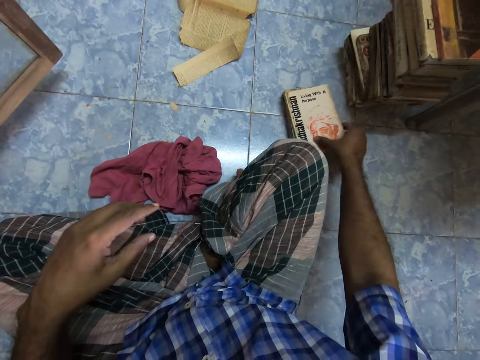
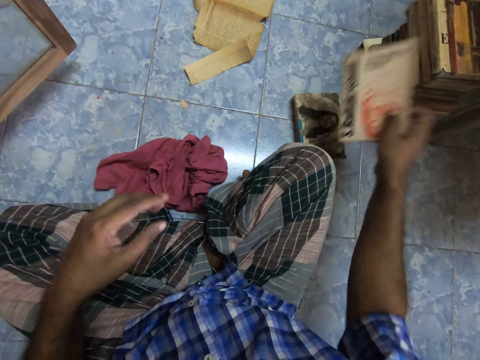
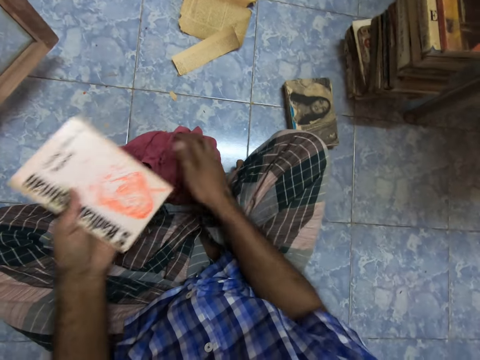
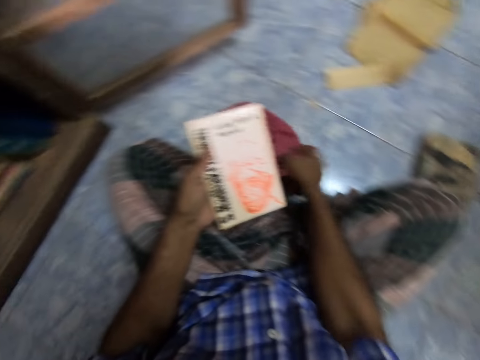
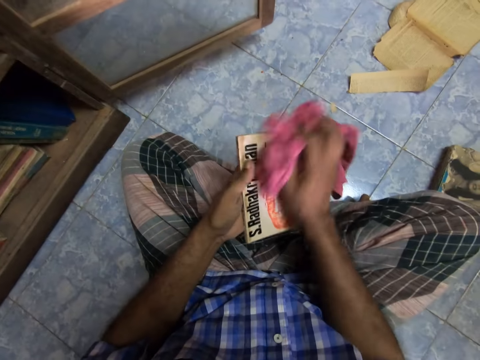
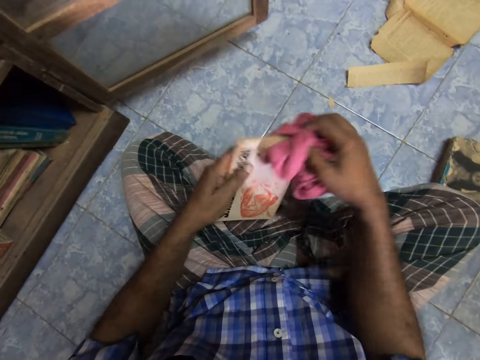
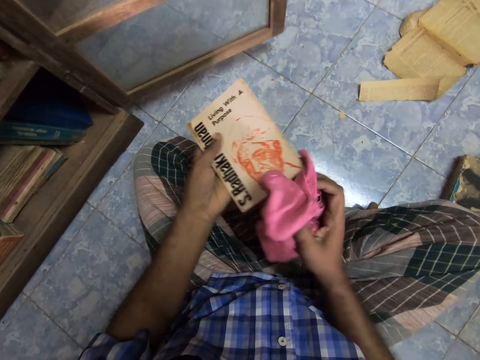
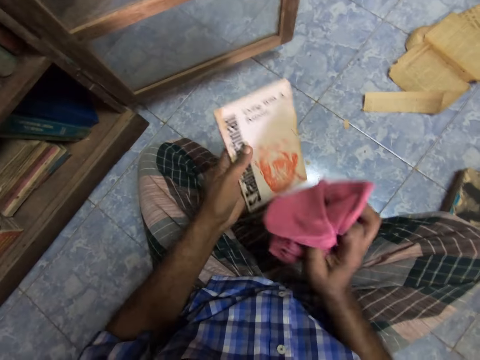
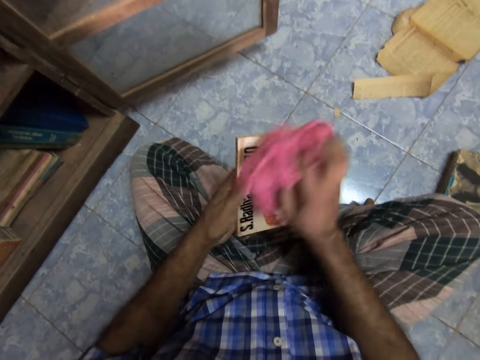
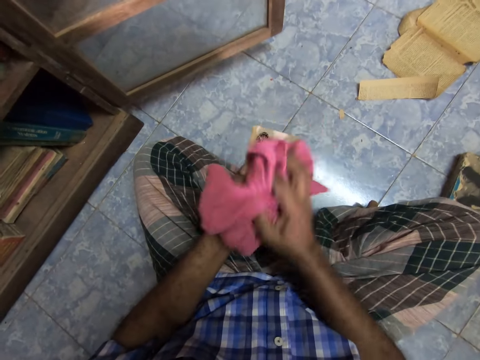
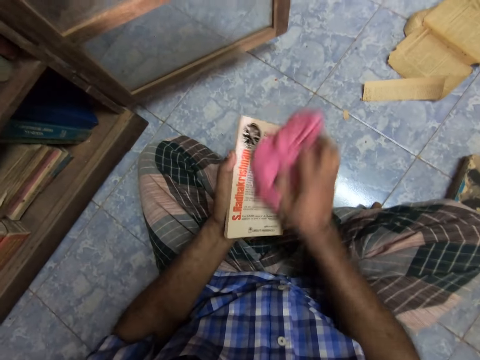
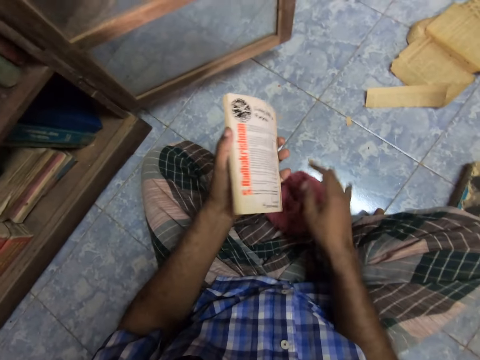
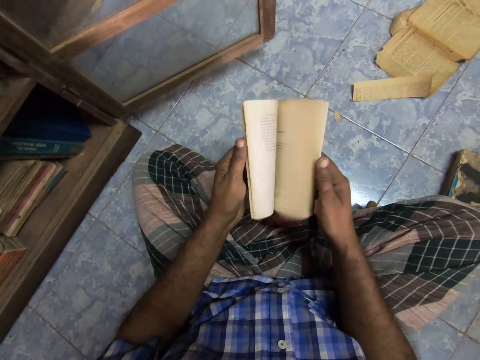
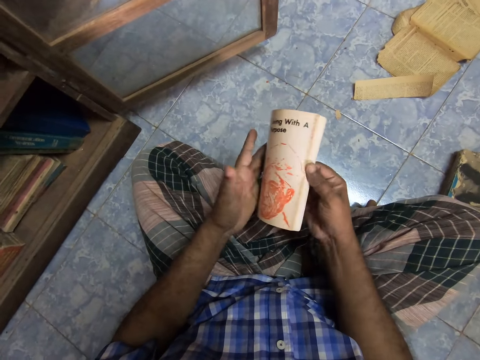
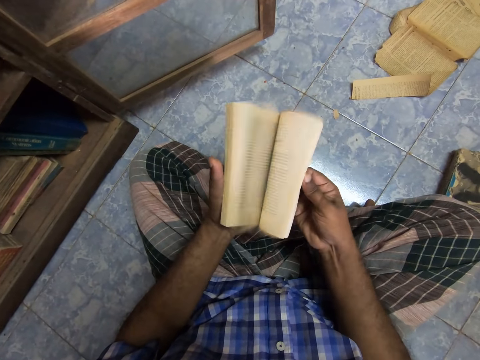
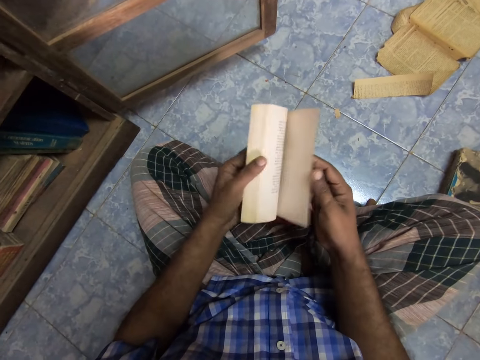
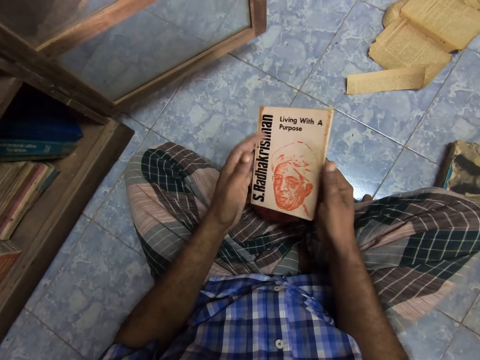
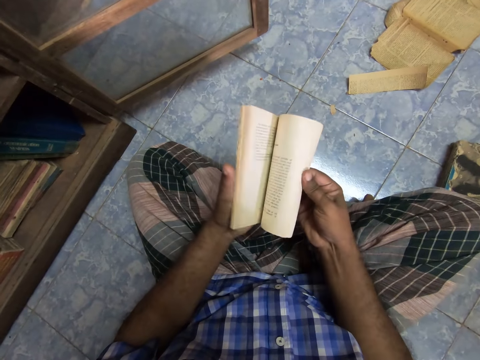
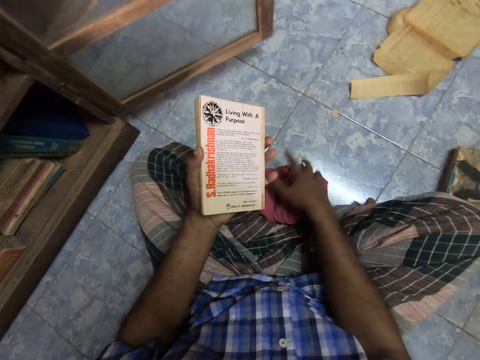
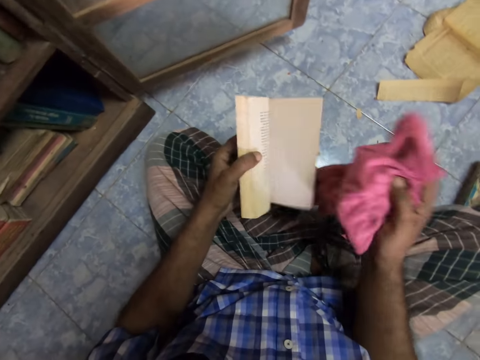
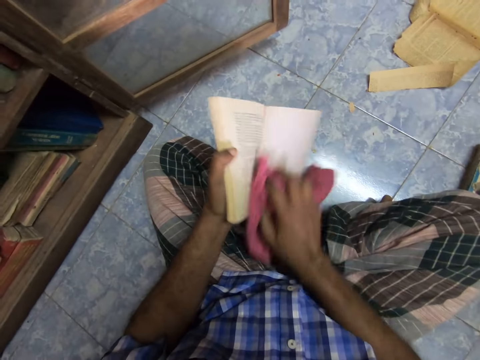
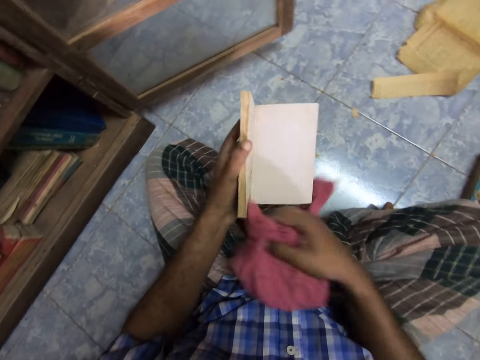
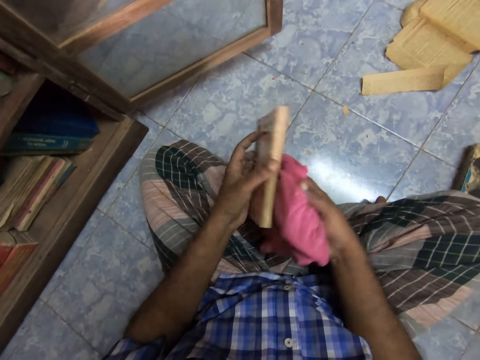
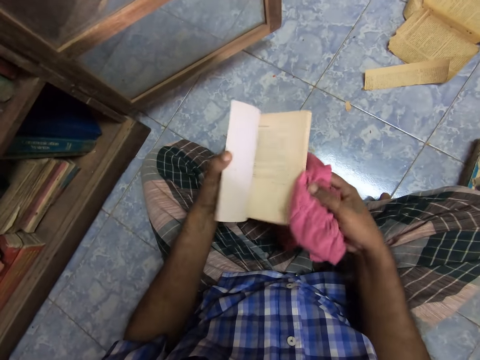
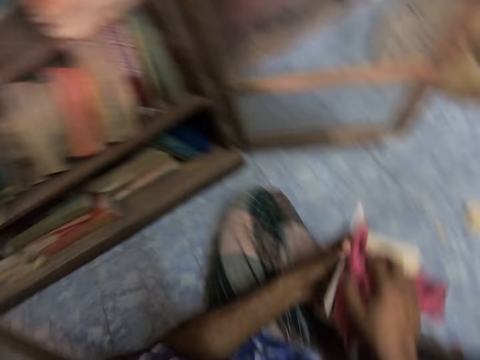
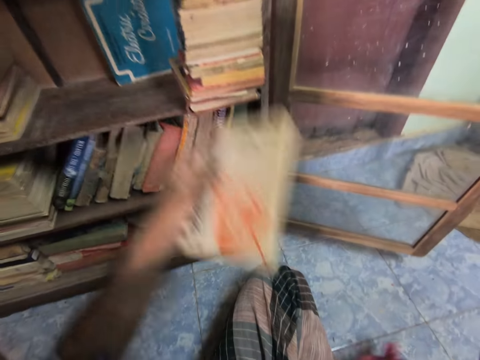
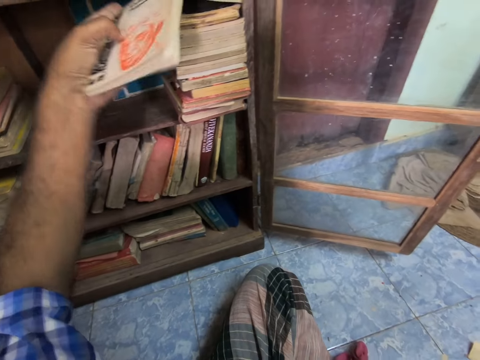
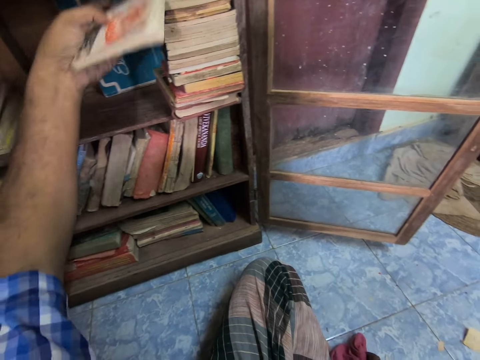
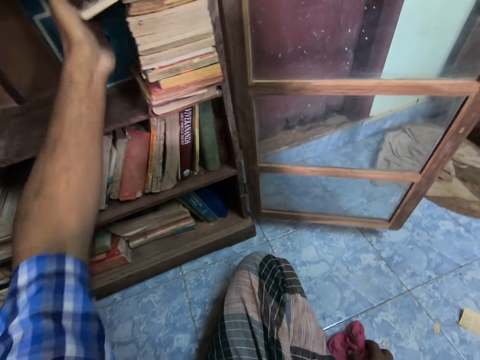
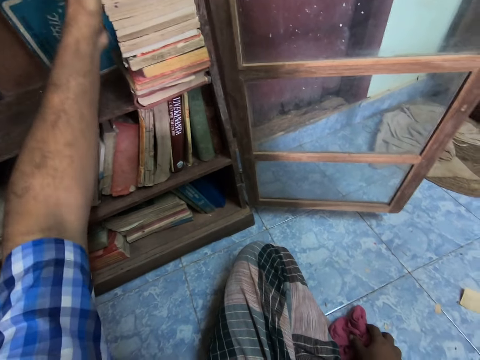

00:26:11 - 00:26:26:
The camera wearer picks up a book. They pick up a rag cloth from the floor. They wipe the book with the rag cloth. They wipe it again. They put the rag cloth on the floor. They flip pages of the book. They open the book. They flip pages of the book again. They pick up the rag cloth. They wipe the book with the rag cloth. They look around. They arrange the book in the cabinet.

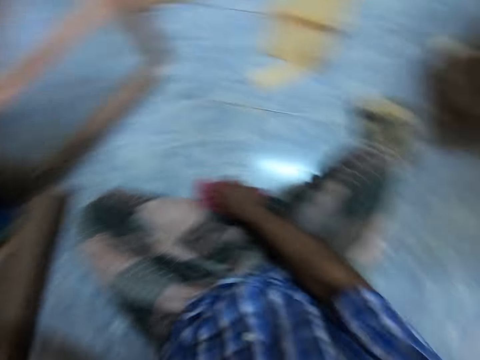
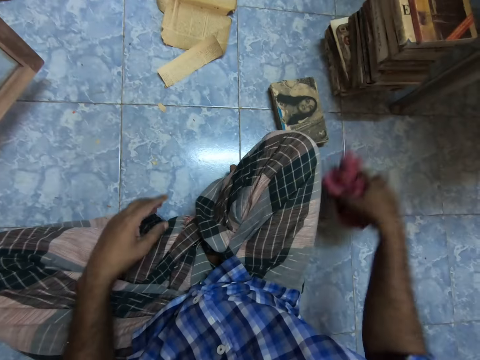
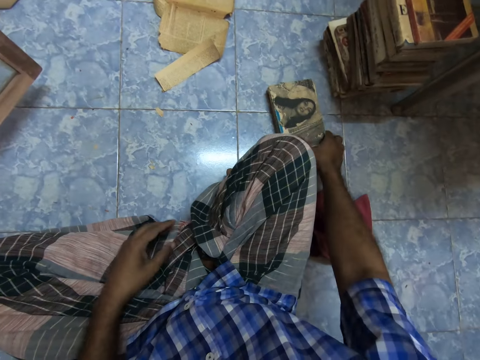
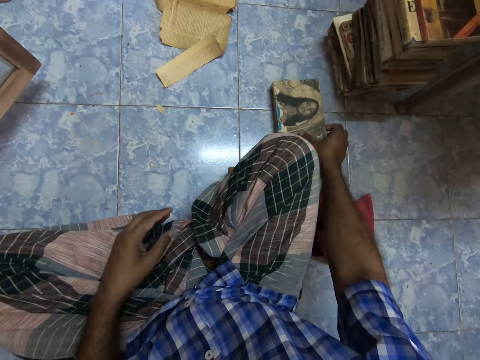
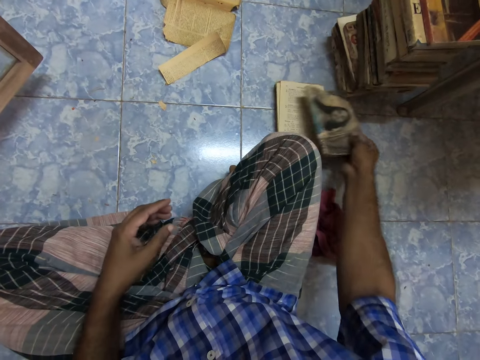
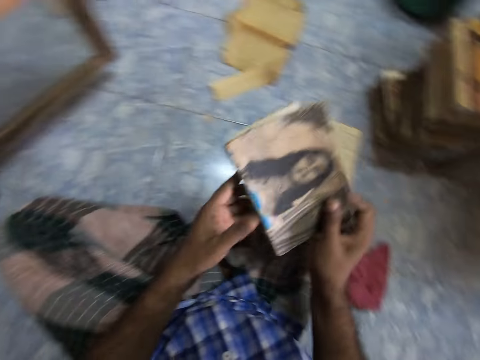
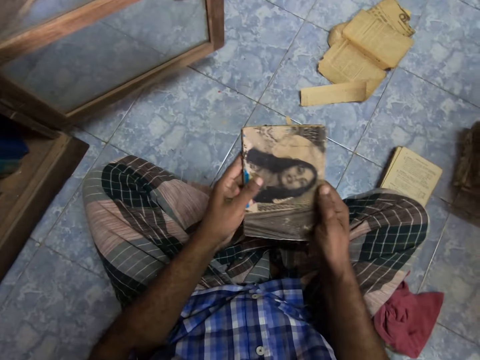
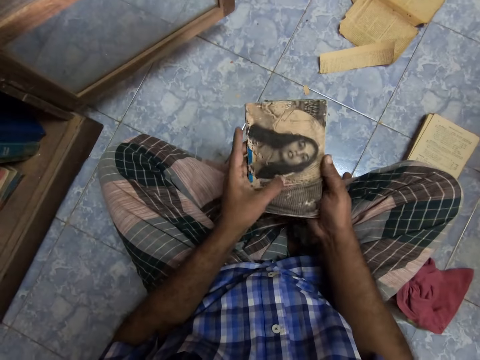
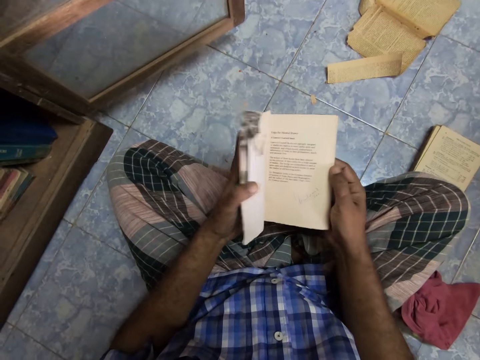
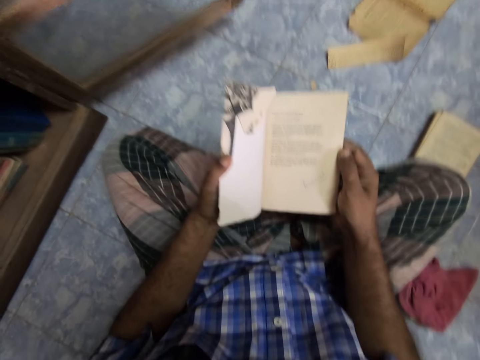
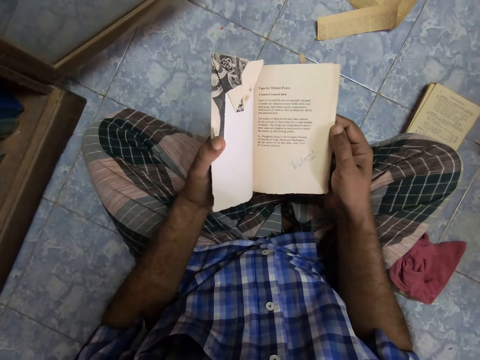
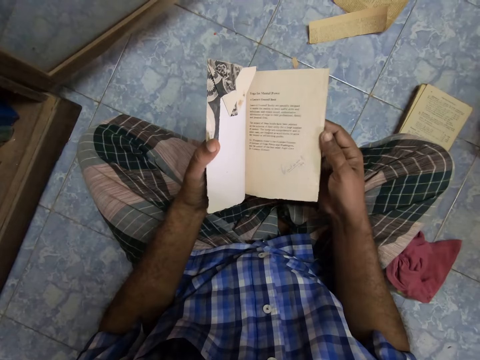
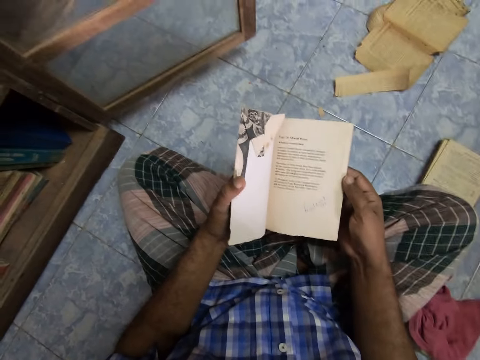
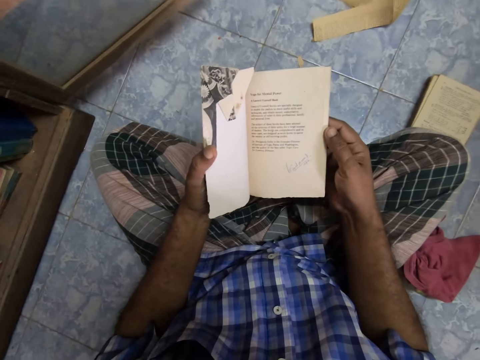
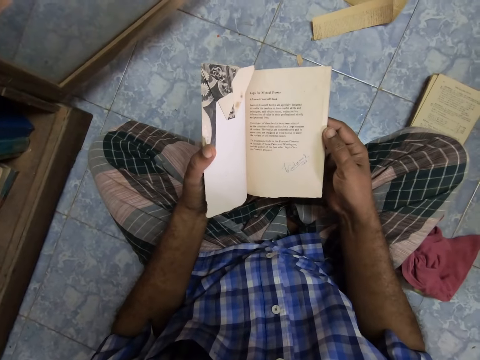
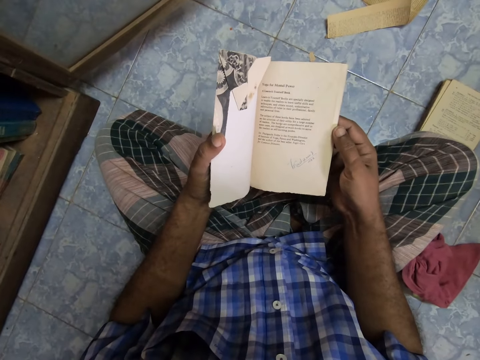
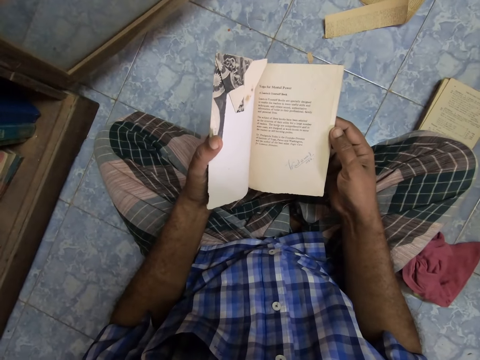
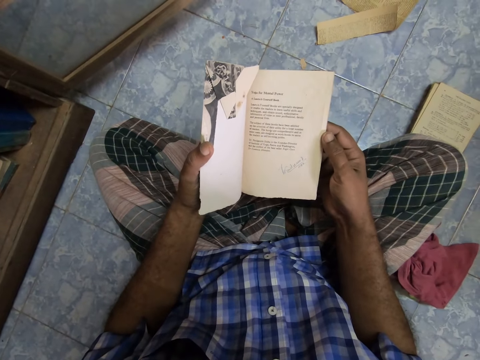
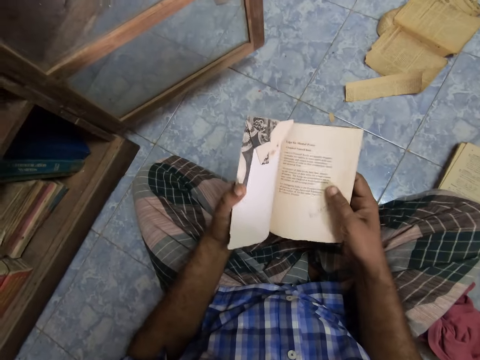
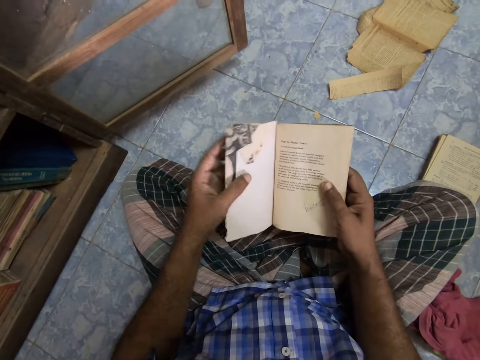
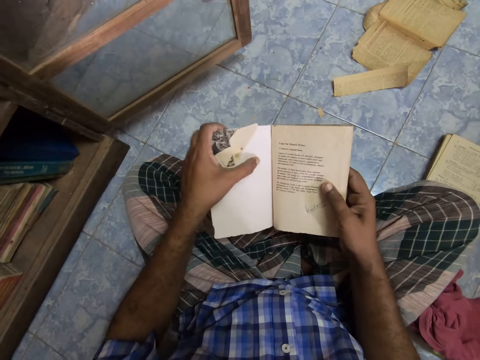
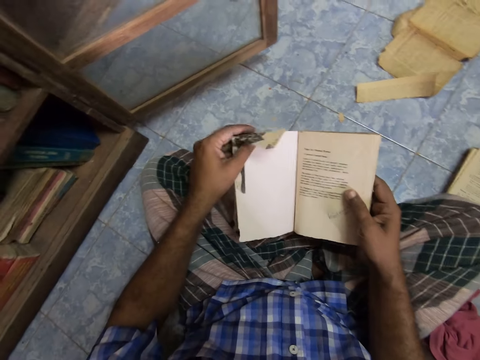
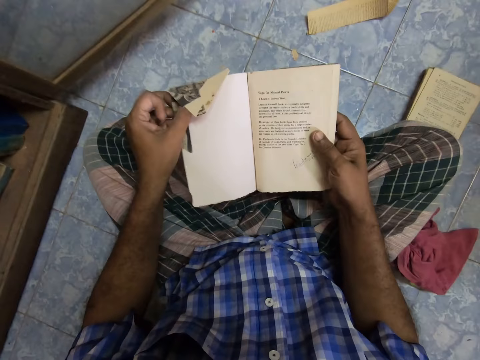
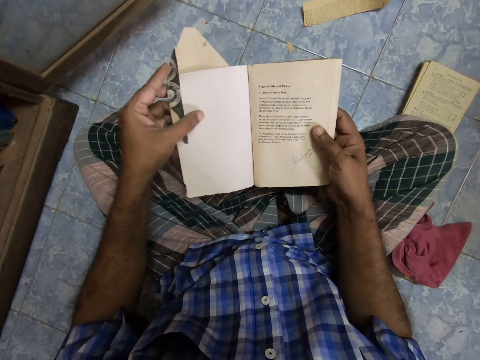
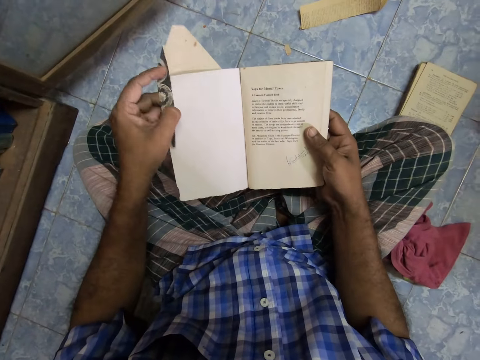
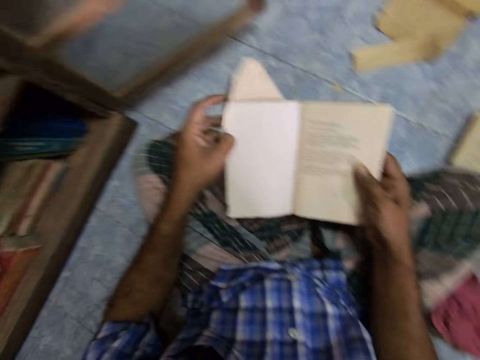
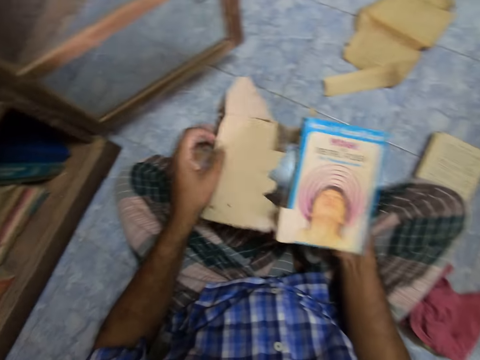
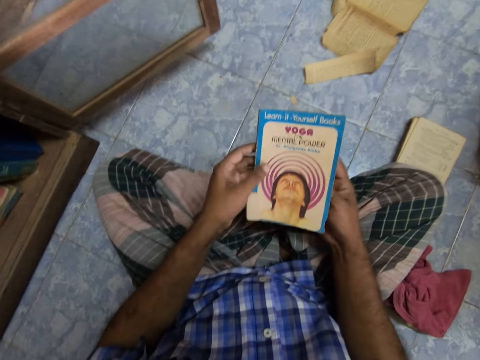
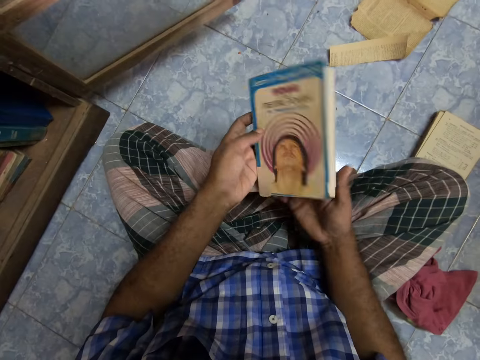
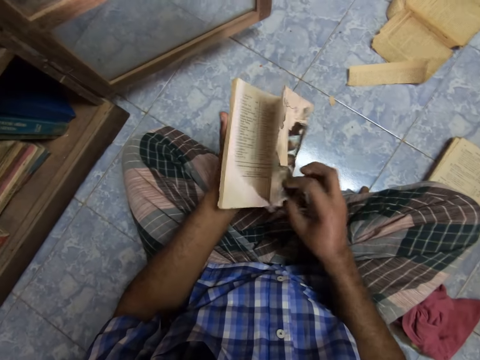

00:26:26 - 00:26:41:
The camera wearer puts a rag cloth on the floor. They pick up a book. They open the book. They peruse the book. They unfold the book cover. They unfold it again. They remove the book cover.
